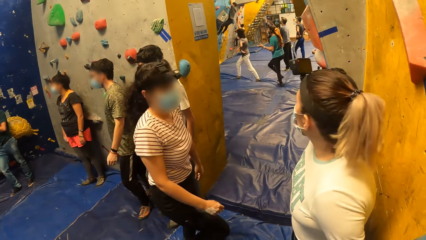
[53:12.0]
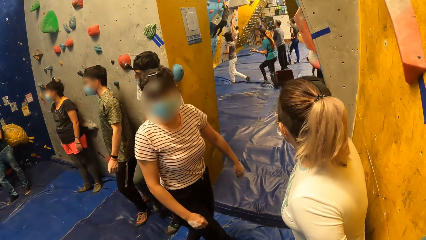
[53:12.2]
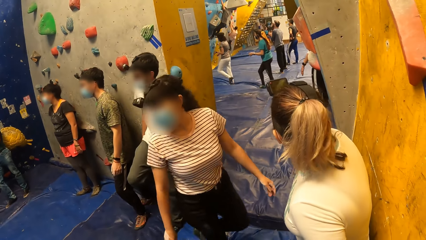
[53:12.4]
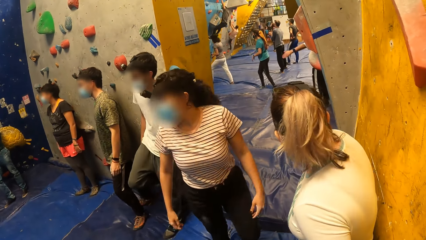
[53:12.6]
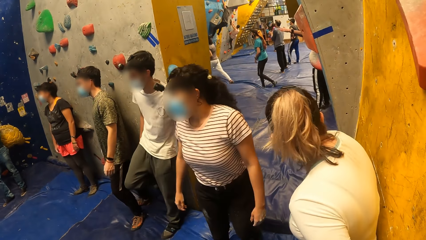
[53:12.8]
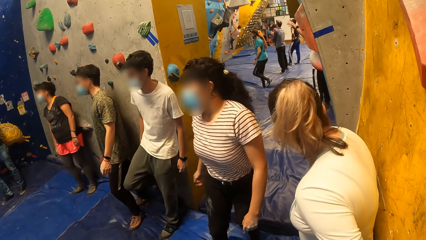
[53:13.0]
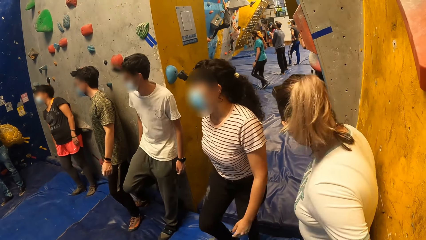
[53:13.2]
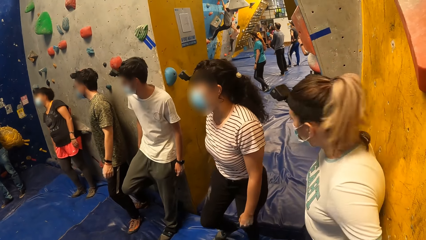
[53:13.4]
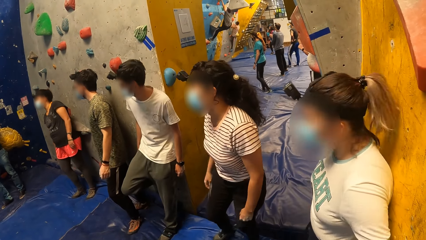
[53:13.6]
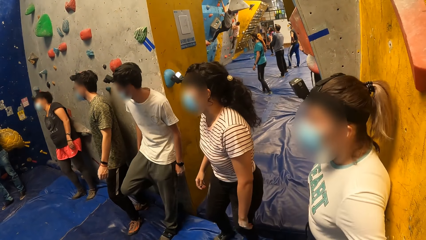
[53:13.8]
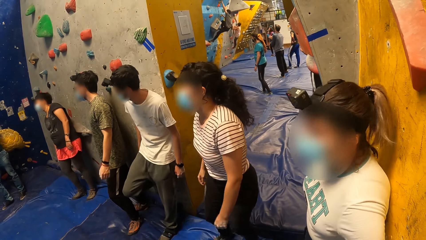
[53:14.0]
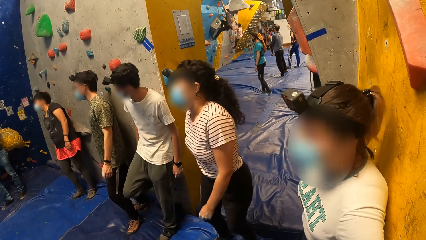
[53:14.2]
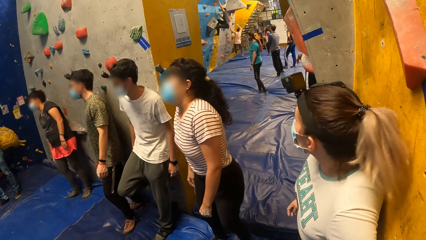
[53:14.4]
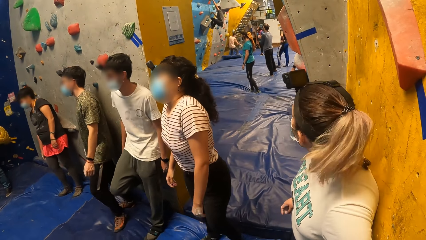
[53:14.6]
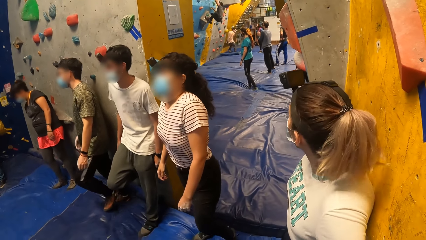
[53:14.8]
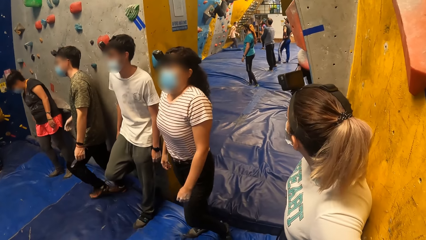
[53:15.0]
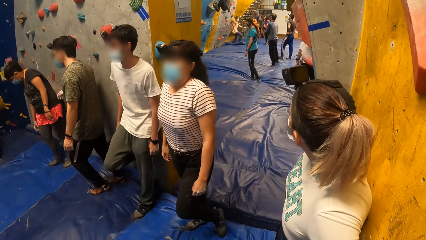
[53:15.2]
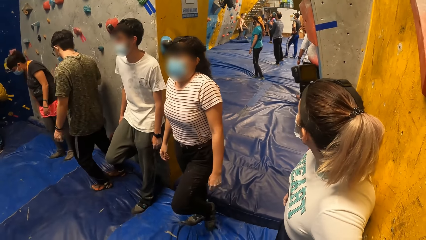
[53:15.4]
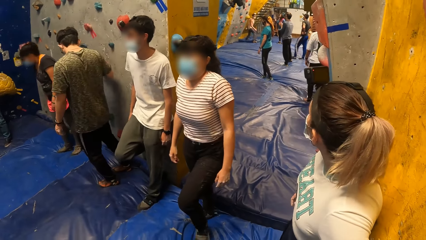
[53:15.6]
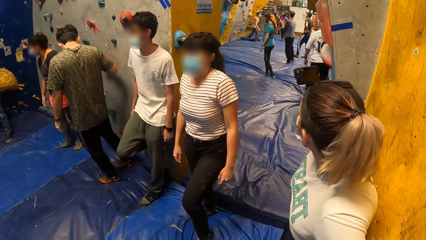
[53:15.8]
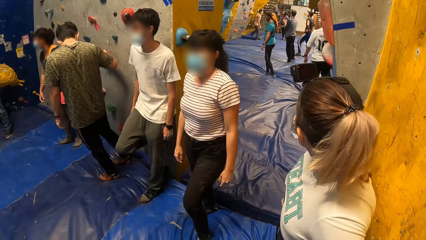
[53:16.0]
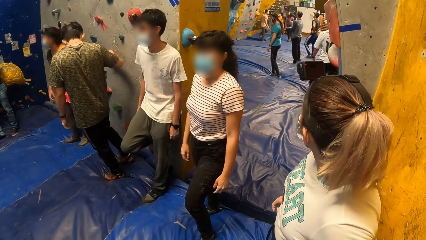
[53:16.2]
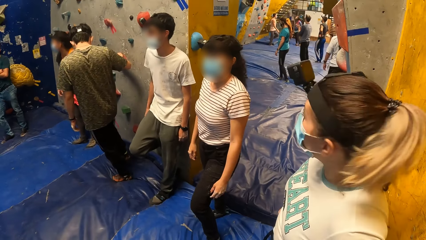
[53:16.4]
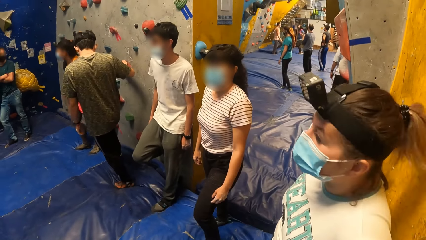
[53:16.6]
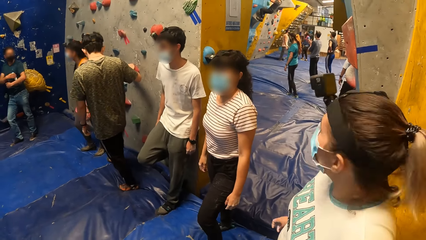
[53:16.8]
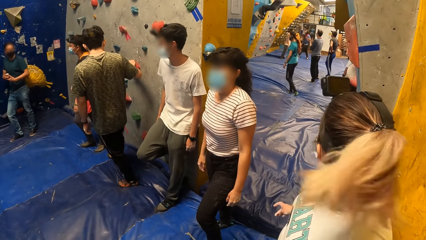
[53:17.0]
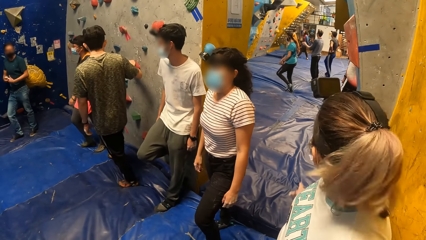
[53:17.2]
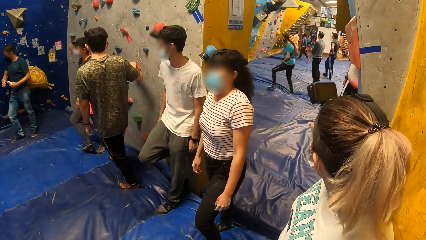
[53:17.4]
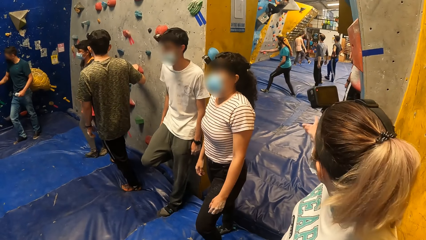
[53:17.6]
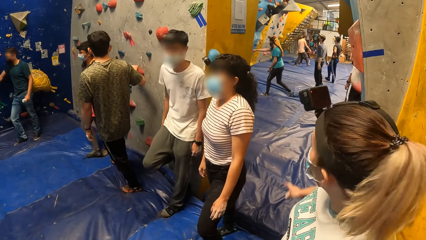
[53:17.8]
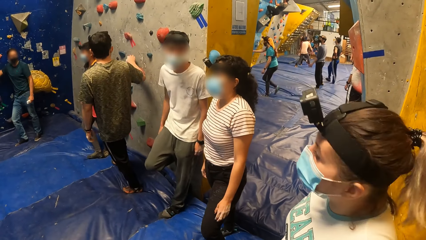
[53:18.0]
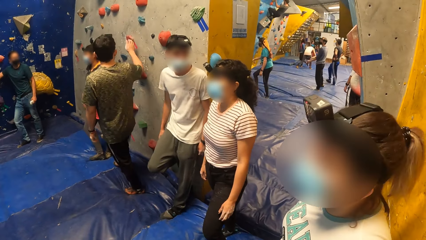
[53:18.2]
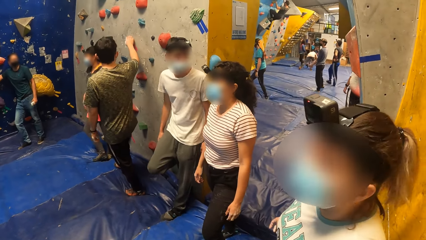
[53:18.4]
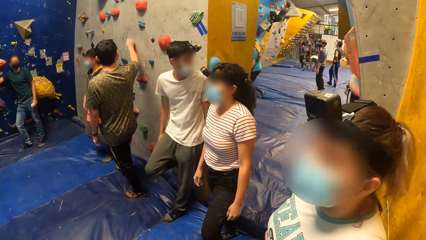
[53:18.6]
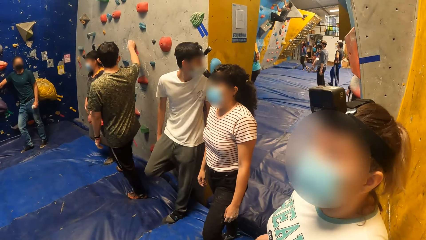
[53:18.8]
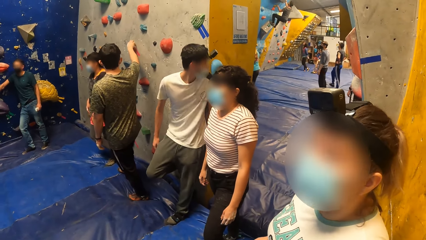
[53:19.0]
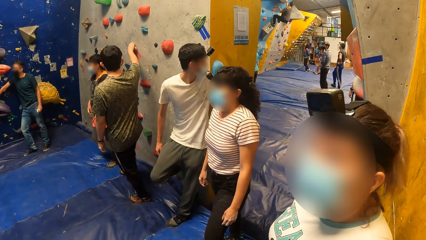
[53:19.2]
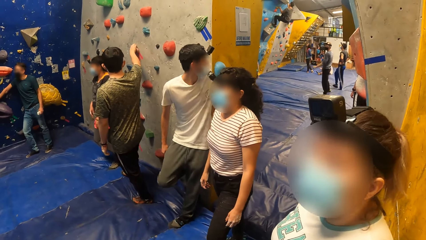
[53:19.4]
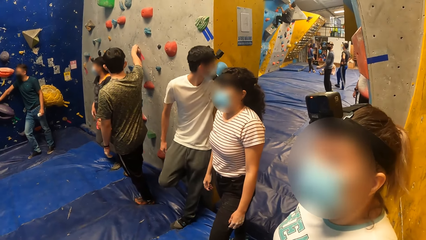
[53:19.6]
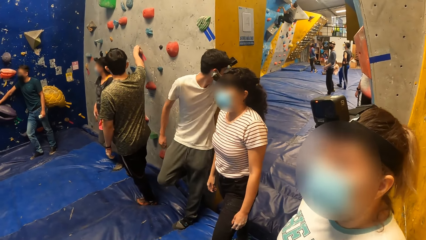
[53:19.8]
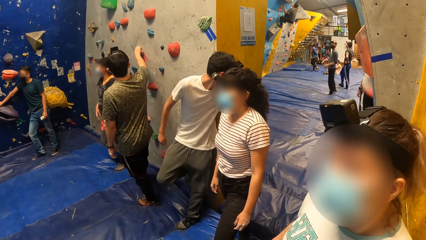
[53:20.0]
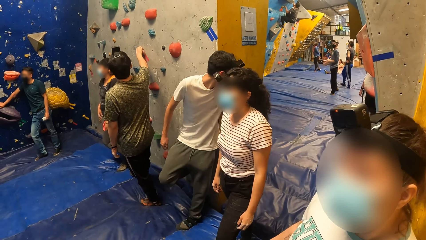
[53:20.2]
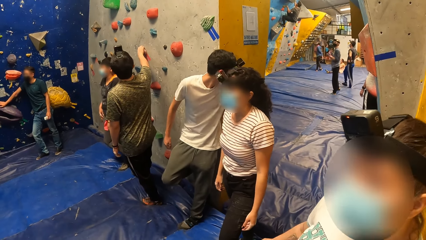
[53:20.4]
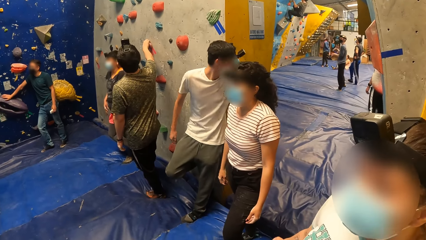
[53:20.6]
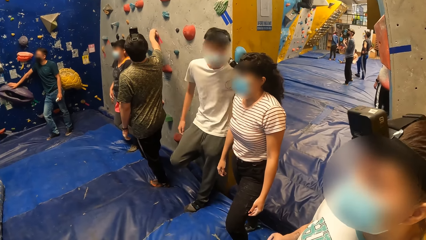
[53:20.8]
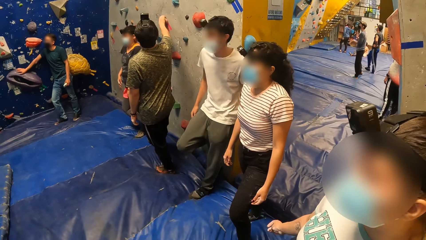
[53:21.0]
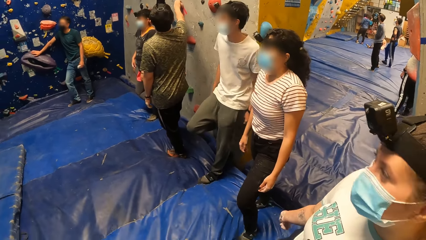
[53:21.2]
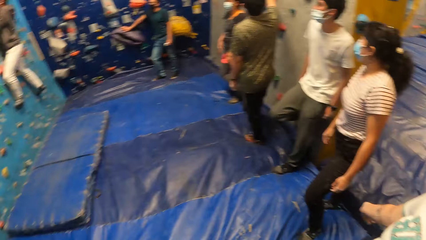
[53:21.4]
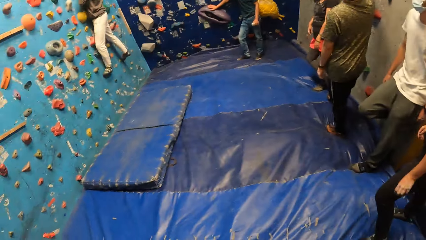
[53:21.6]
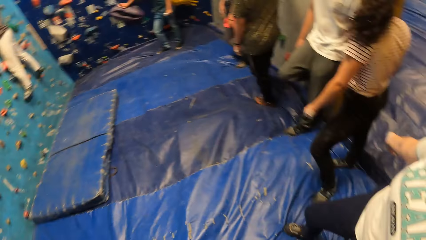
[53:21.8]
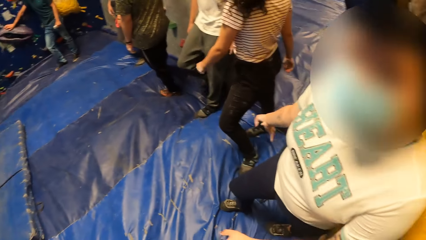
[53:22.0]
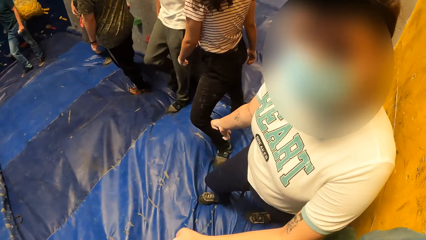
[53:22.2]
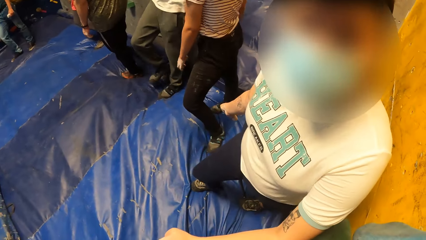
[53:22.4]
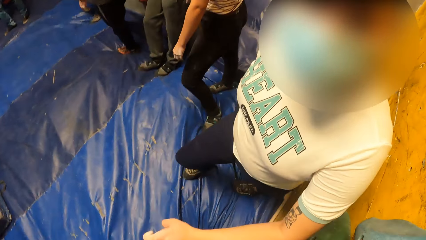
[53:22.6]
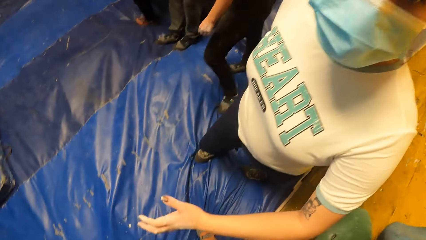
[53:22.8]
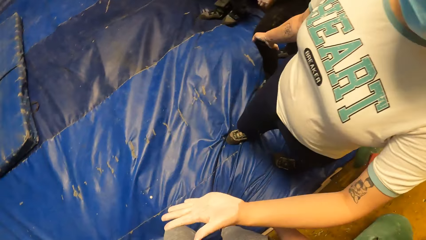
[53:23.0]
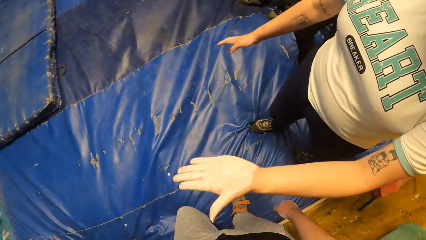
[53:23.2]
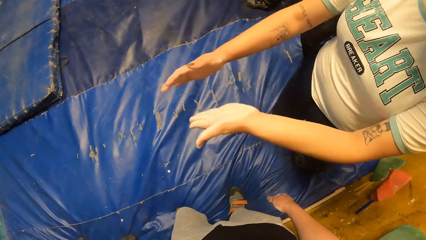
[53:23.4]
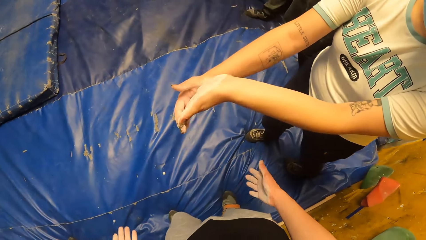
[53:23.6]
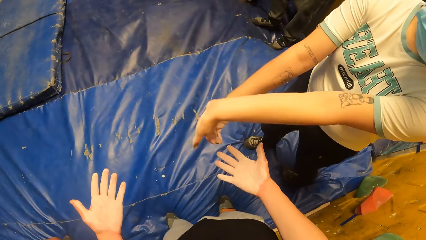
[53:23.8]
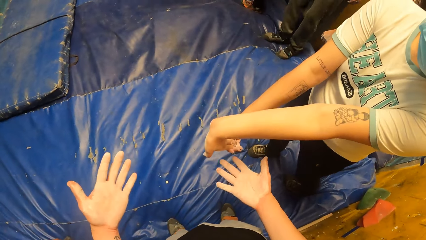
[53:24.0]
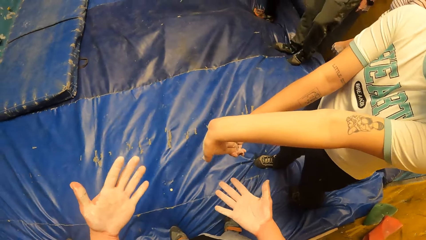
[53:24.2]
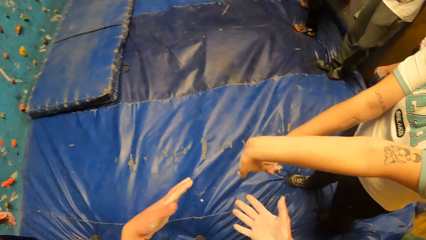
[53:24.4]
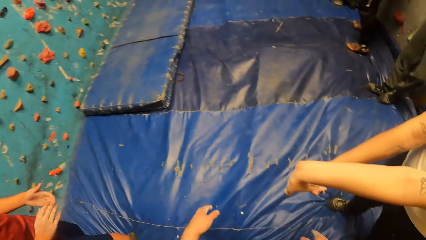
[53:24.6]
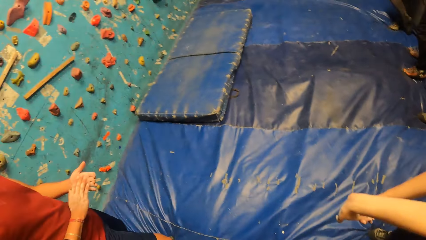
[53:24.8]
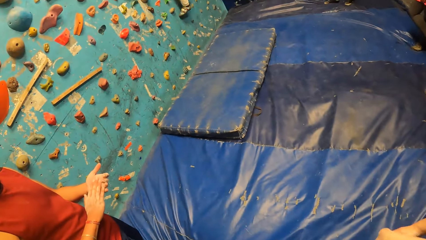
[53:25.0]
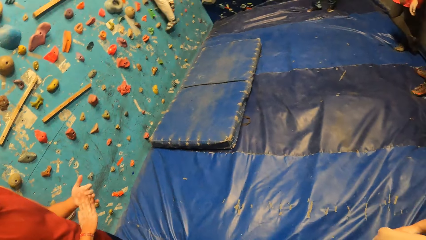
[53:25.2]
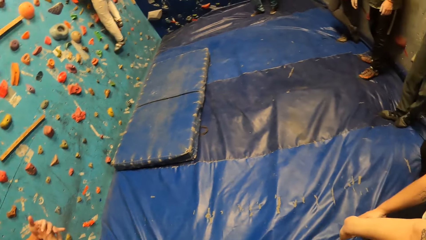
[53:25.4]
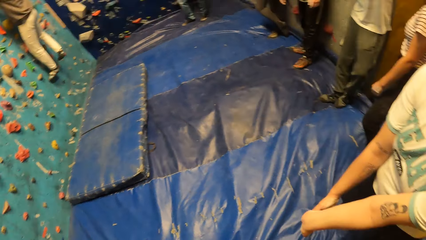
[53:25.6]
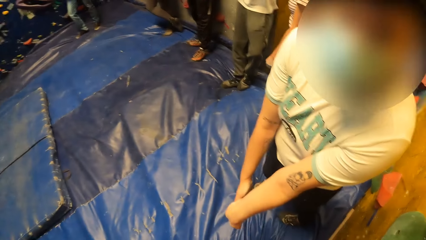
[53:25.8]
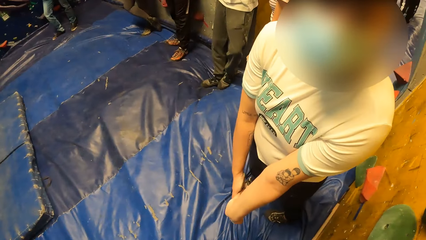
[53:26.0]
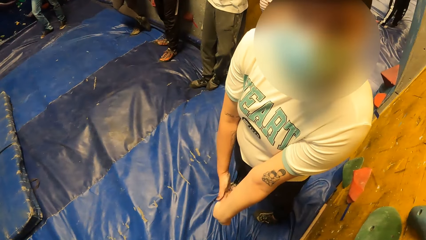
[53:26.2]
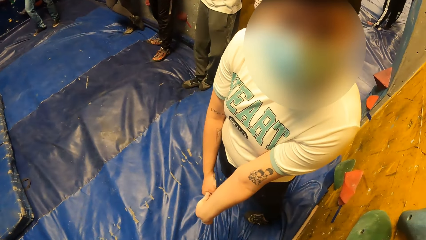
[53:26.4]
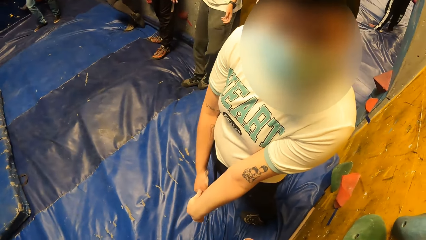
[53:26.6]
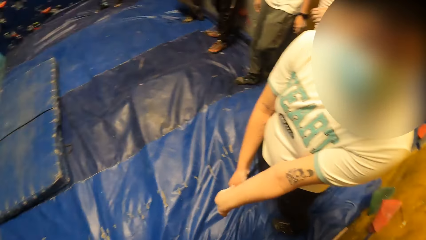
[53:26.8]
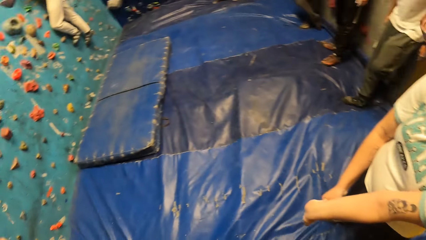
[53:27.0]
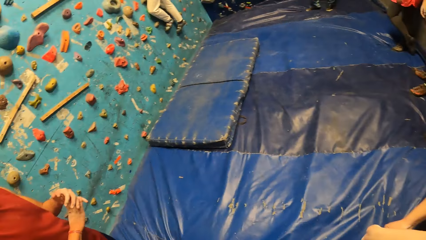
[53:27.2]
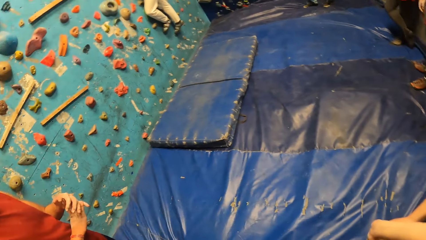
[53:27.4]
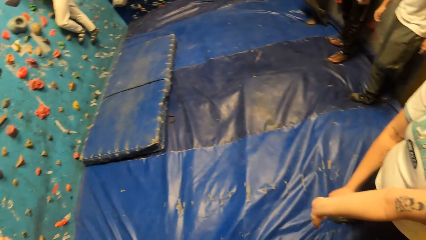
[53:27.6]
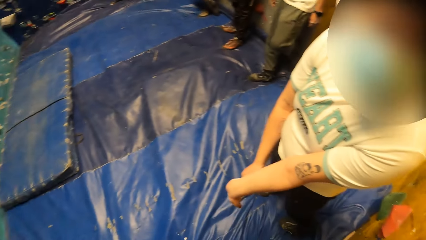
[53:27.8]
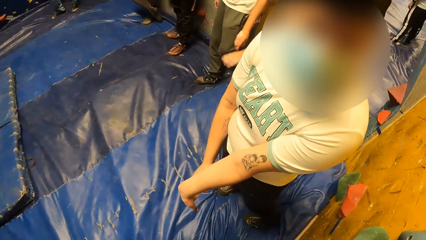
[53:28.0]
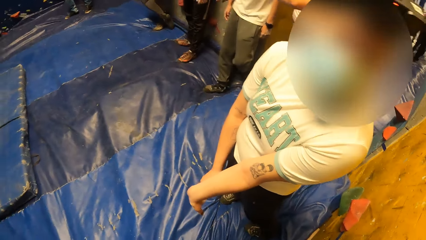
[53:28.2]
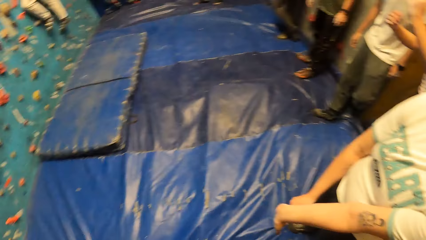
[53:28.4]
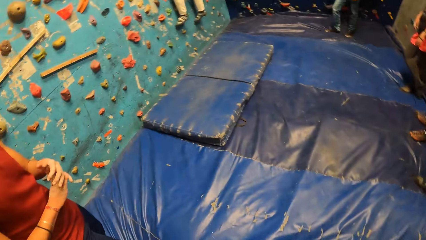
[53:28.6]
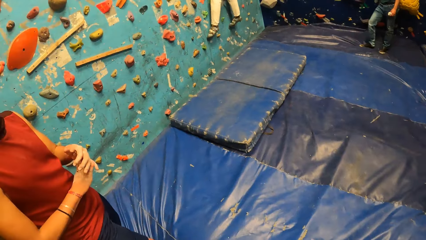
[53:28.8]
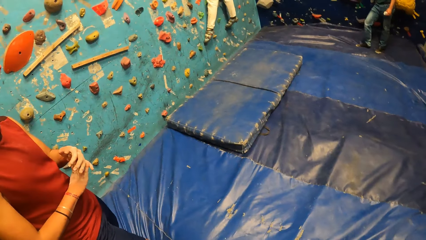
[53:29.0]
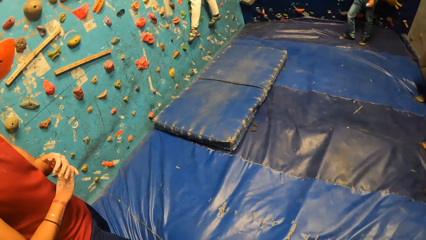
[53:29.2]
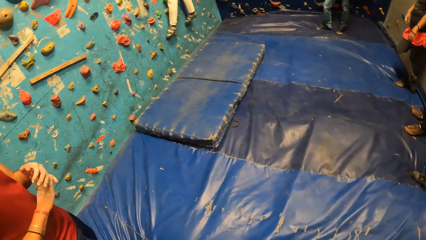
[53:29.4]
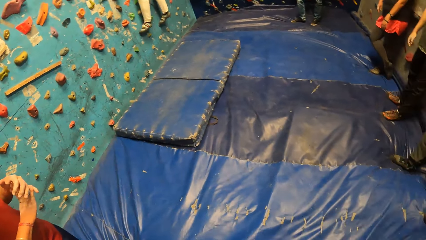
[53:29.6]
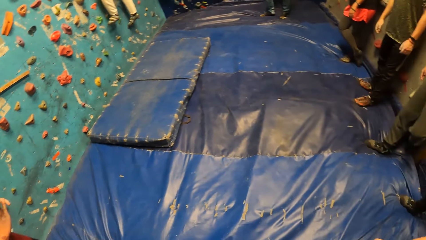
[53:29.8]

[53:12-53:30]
The camera wearer looks at a lady. A woman does a hand gesture. The camera wearer looks around the room. He looks at the woman. The woman does a hand gesture. The camera wearer looks at his hands. He stretches his hands and looks around the room. A man holds his hands together. The camera wearer looks around the room. He looks at the woman. He looks around the room.
